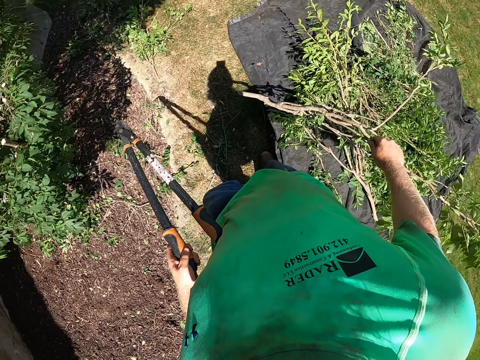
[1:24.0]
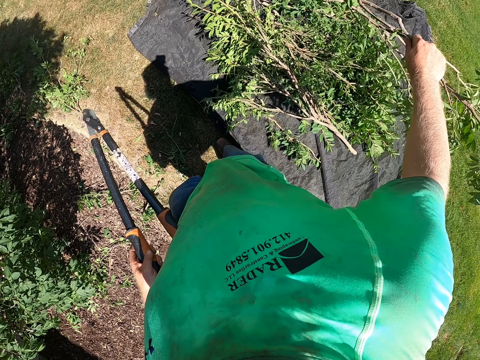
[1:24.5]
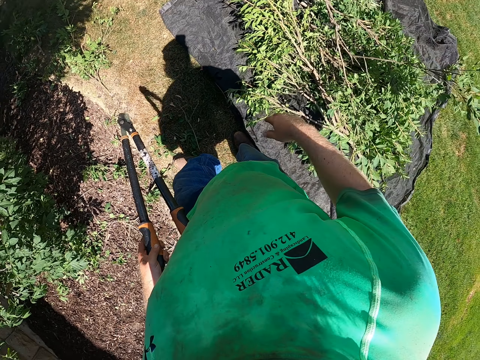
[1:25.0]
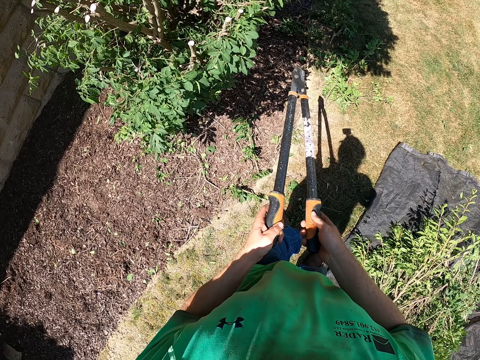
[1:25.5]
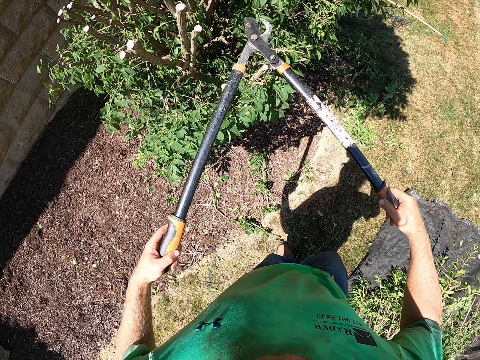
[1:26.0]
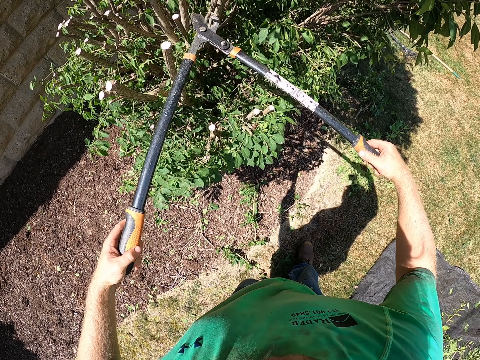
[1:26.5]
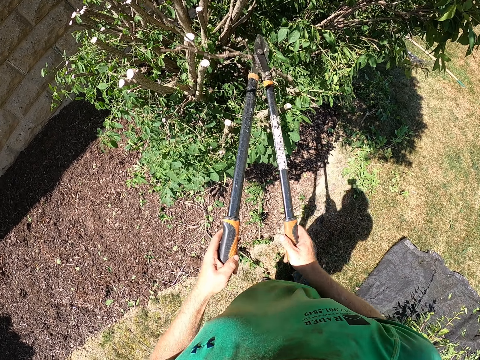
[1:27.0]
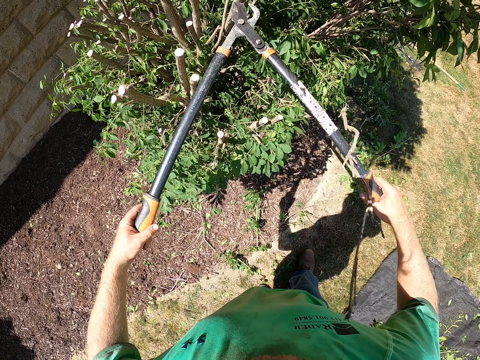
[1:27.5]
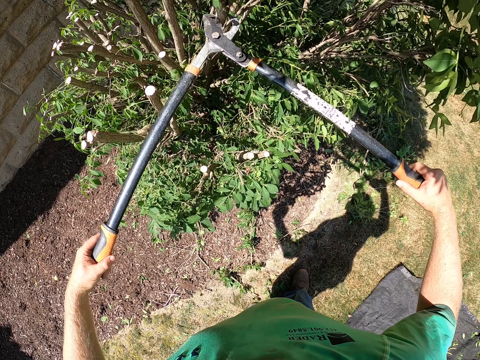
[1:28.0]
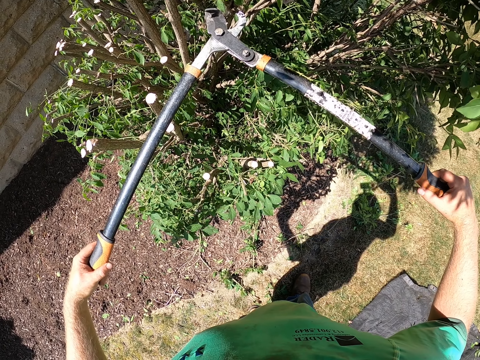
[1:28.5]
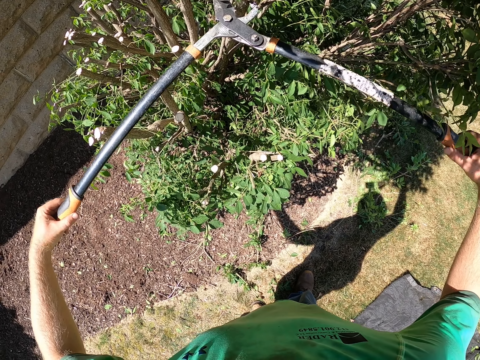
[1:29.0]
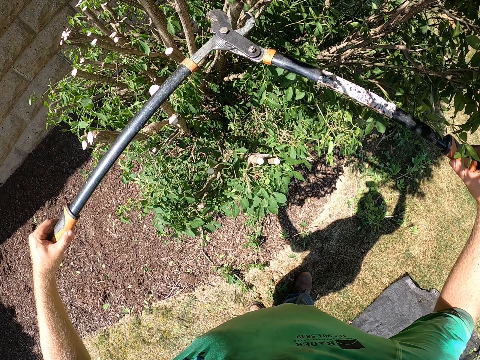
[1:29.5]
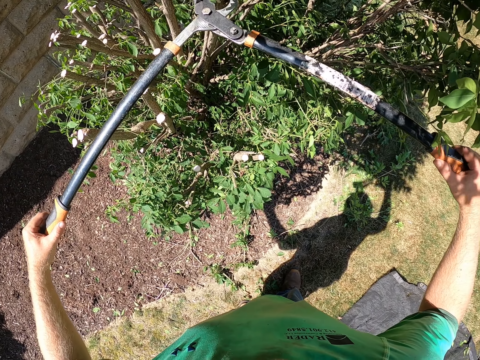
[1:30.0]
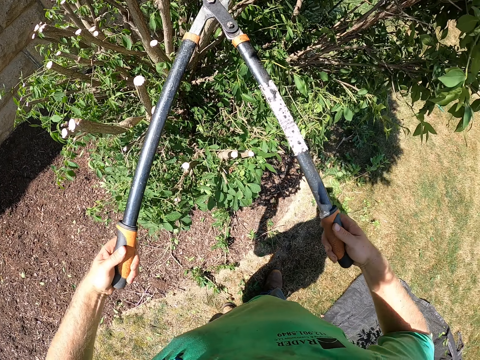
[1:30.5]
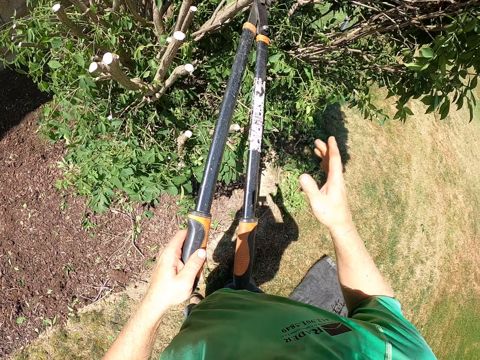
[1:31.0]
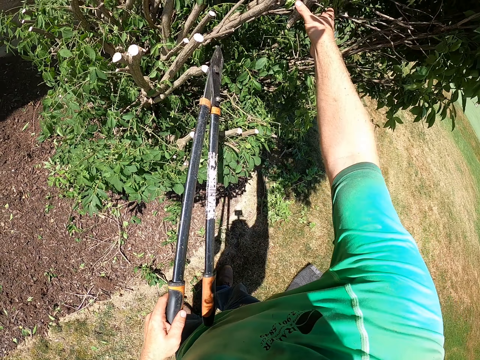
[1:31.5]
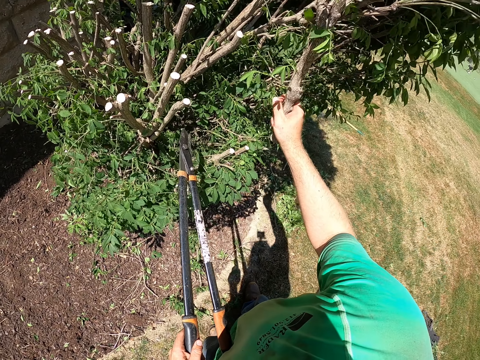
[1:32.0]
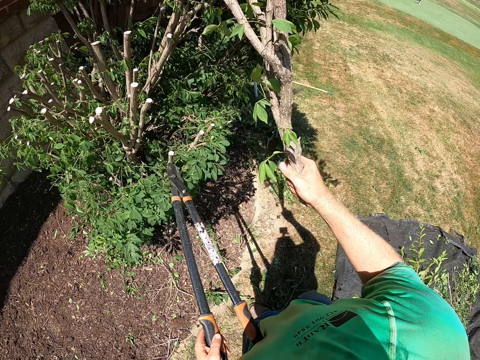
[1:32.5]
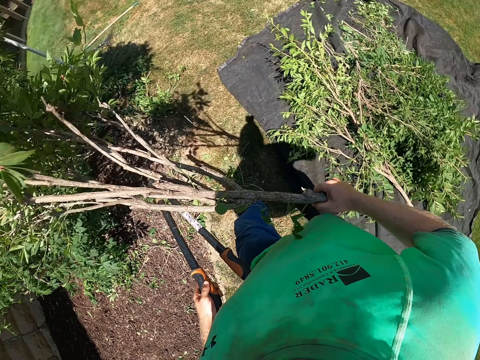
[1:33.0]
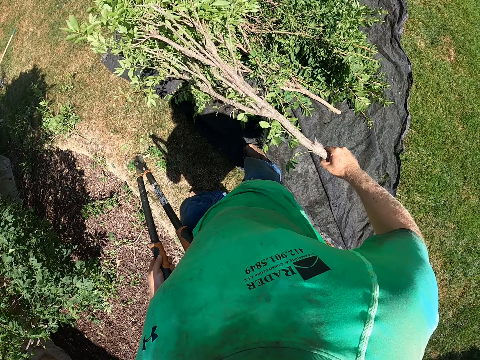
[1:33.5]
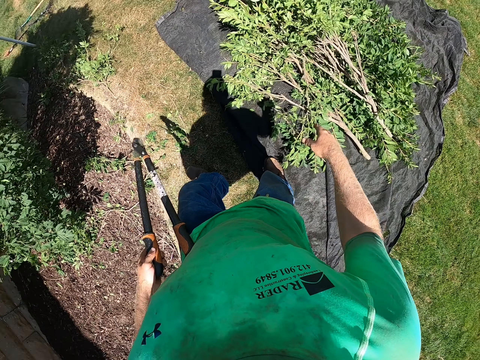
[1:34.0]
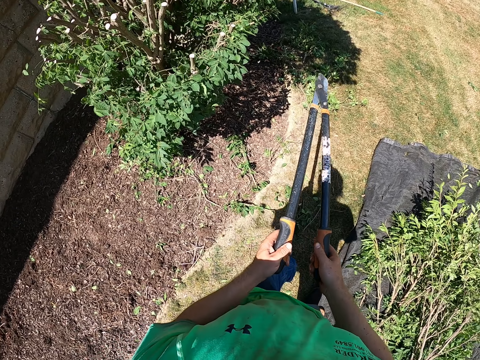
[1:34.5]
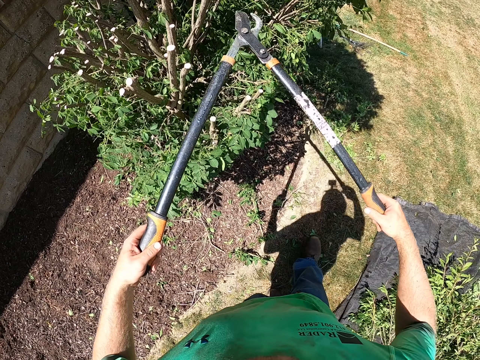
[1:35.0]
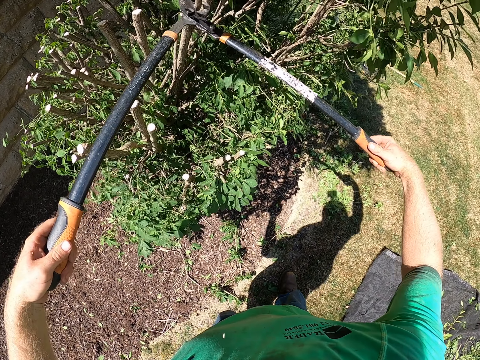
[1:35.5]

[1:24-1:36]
The camera wearer drops the branch of the shrub in his right hand into the cloth with grass on the ground. He cuts the branches of the shrub with the shear in both hands. He cuts the branches again. He removes a branch of the shrub with his right hand. He drops the branch of the shrub in his right hand into the cloth with grass on the ground. He cuts the branches of the shrub with the shear in both hands.

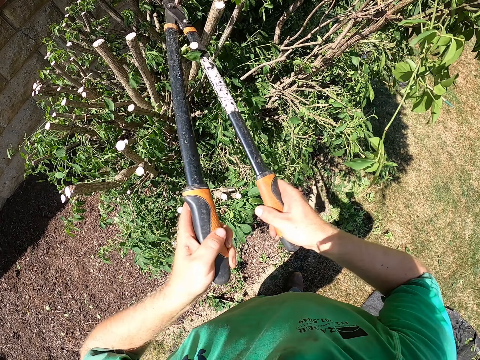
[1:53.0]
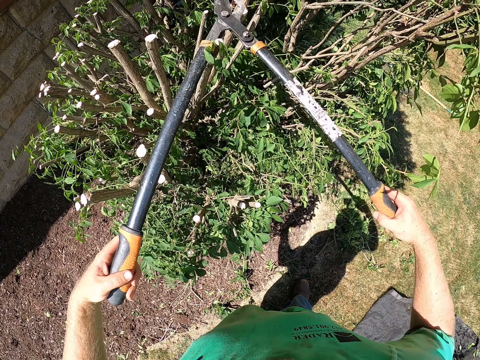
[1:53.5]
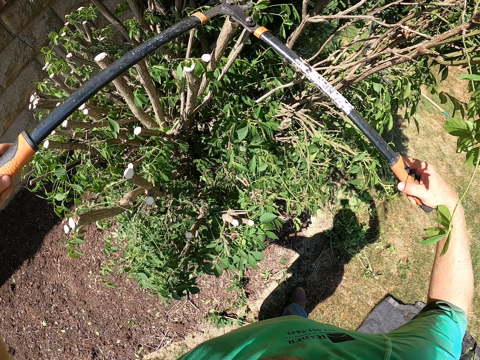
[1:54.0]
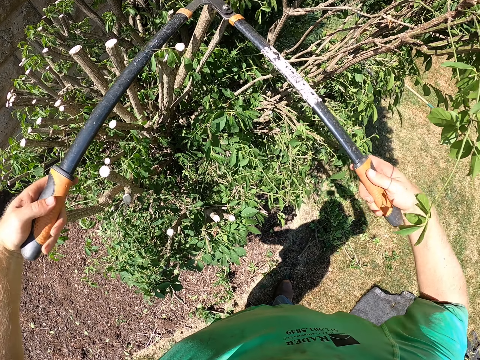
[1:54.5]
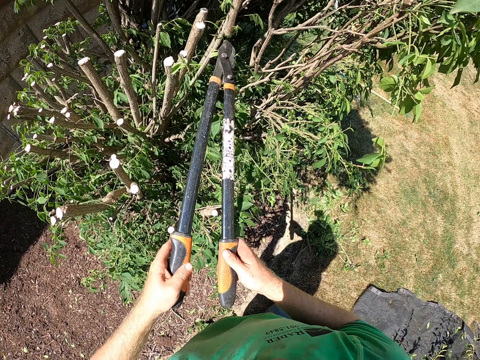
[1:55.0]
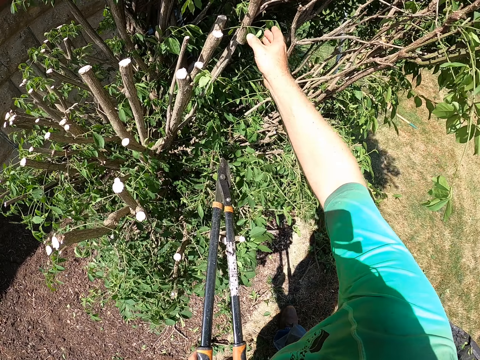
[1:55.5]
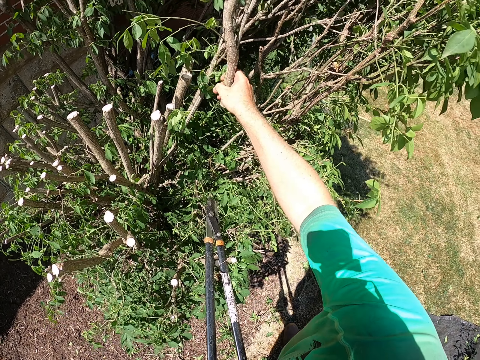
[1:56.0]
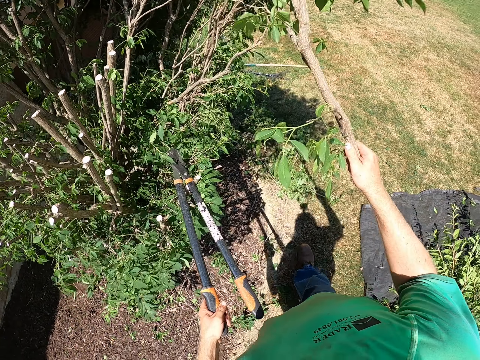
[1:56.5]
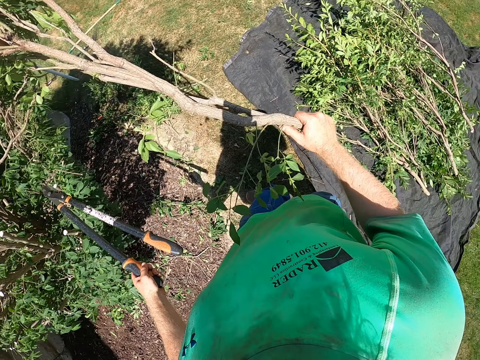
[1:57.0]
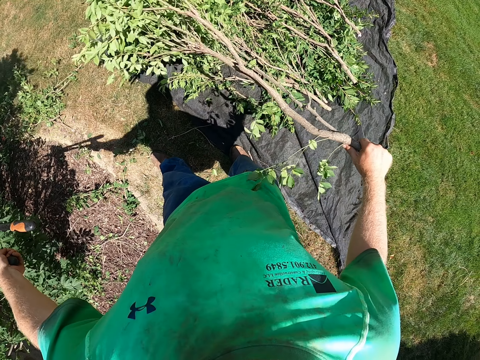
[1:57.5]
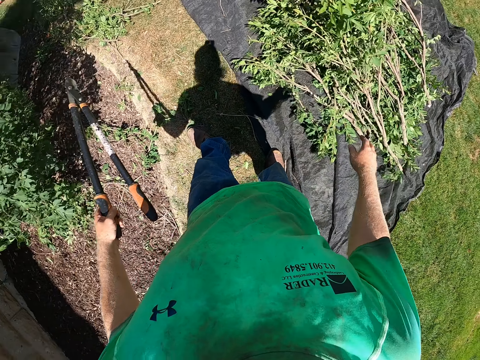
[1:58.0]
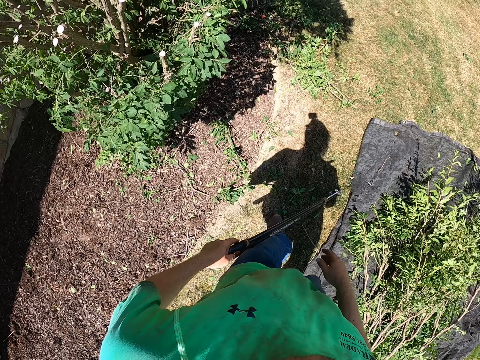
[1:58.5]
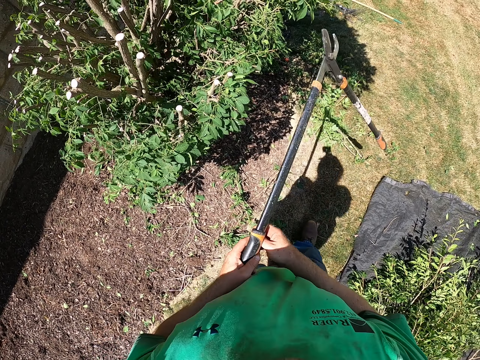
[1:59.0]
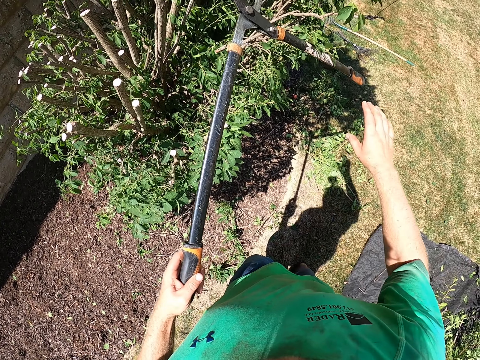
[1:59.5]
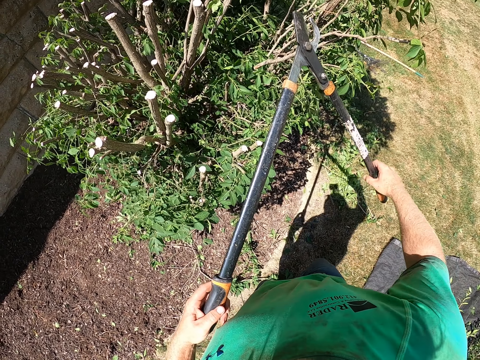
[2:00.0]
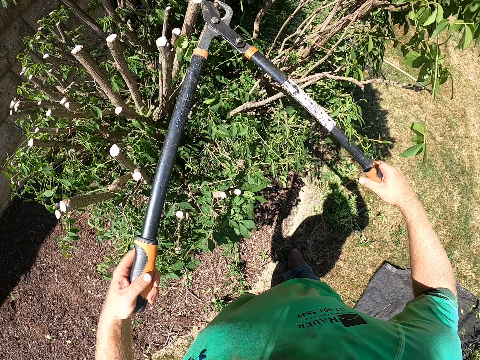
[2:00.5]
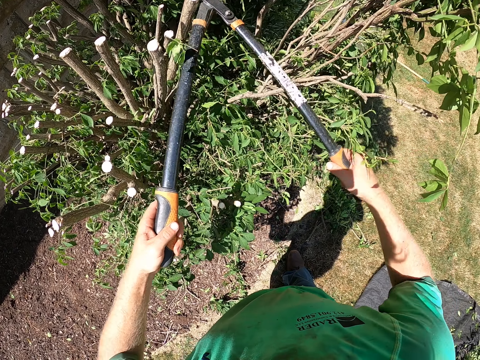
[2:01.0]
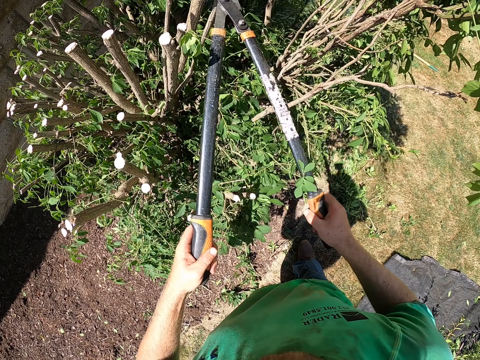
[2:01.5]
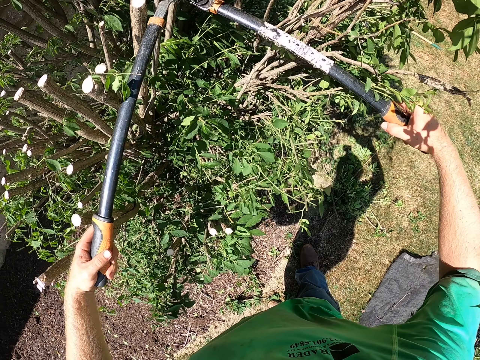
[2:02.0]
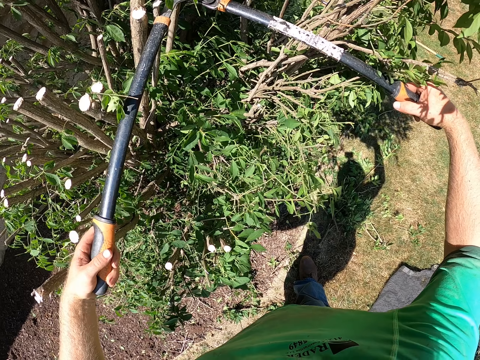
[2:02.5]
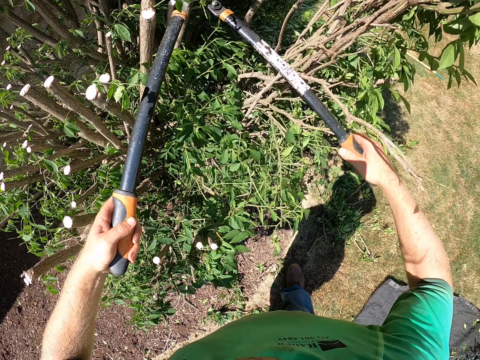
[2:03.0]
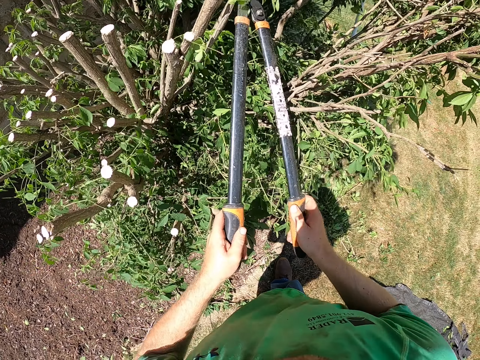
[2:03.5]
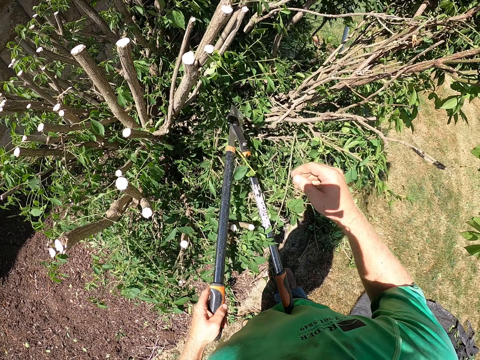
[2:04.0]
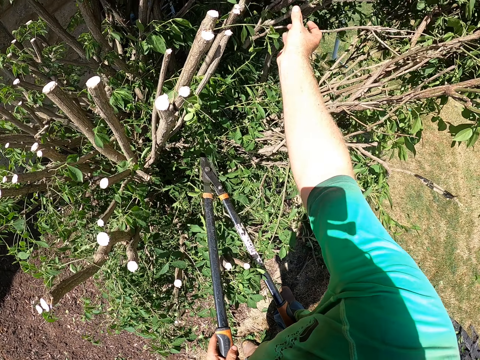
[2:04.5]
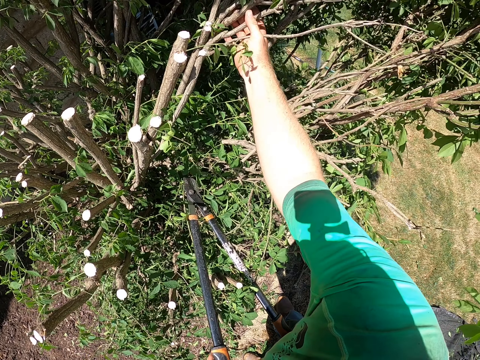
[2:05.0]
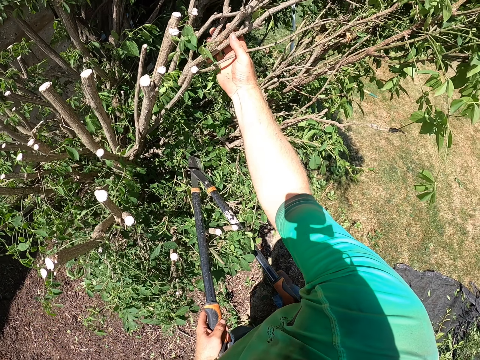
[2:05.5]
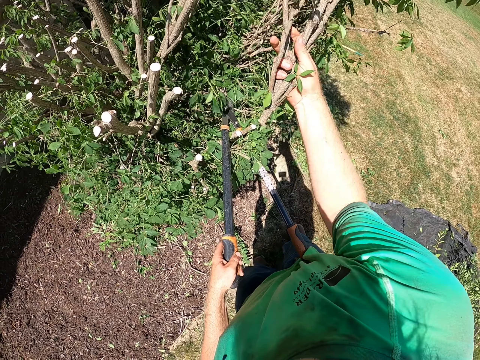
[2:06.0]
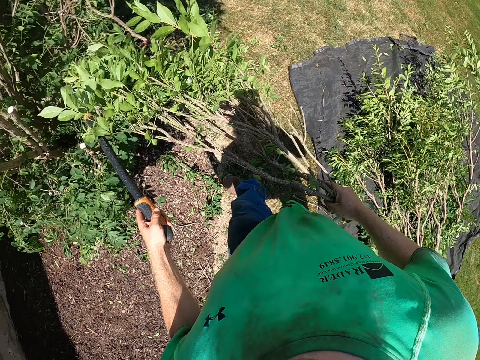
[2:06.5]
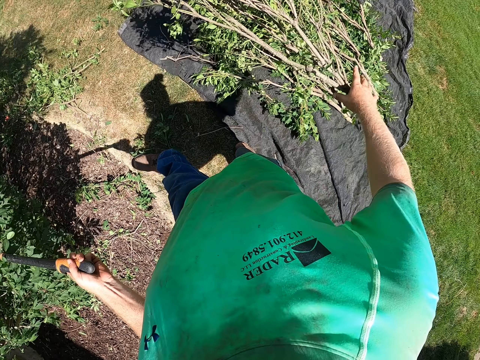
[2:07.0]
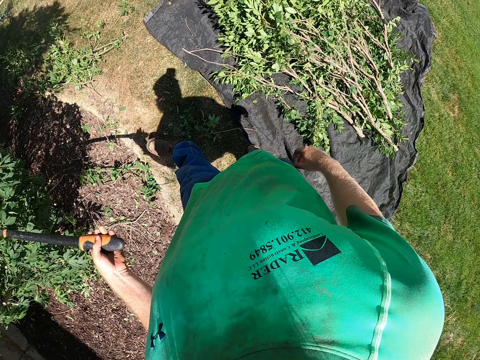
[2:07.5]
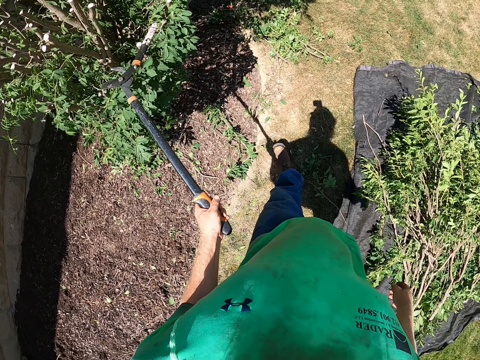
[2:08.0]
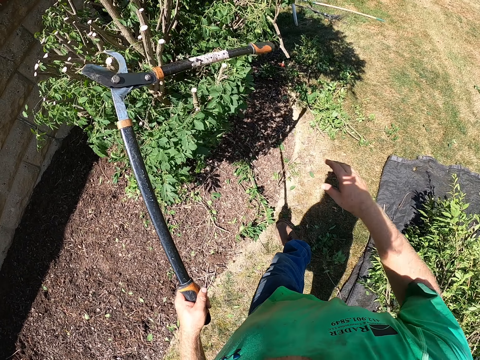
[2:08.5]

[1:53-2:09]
The camera wearer cuts the branches of the shrub with the shear in both hands. He removes a branch of the shrub with his right hand. He drops the branch of the shrub in his right hand into the cloth with grass on the ground. He cuts the branches of the shrub with the shear in both hands. He removes a branch of the shrub with his right hand. He drops the branch of the shrub in his right hand into the cloth with grass on the ground.
